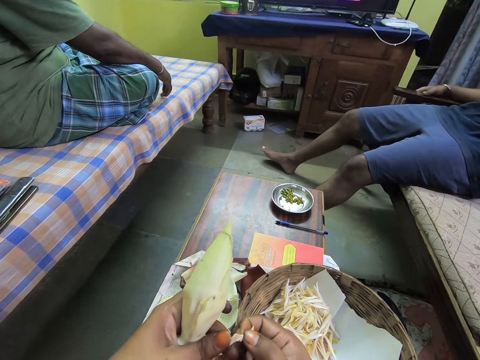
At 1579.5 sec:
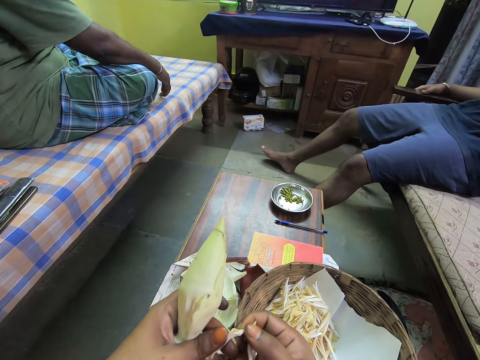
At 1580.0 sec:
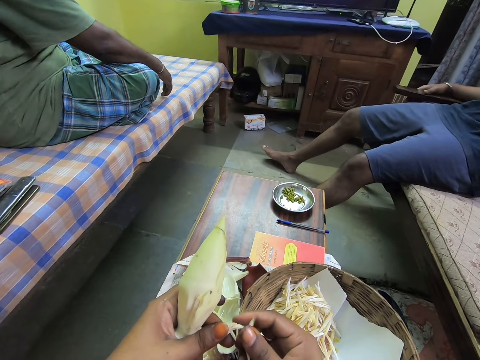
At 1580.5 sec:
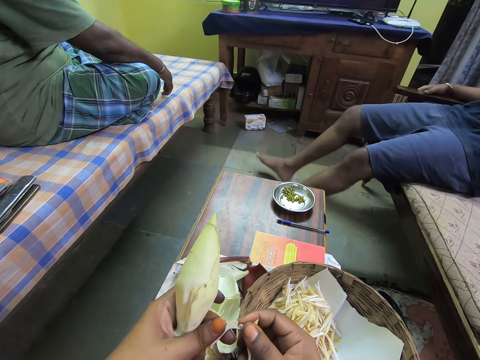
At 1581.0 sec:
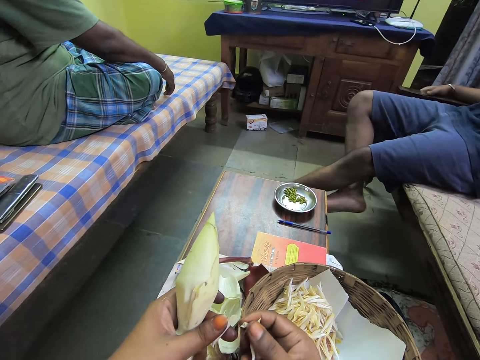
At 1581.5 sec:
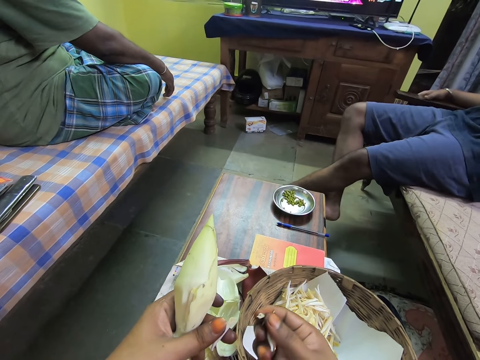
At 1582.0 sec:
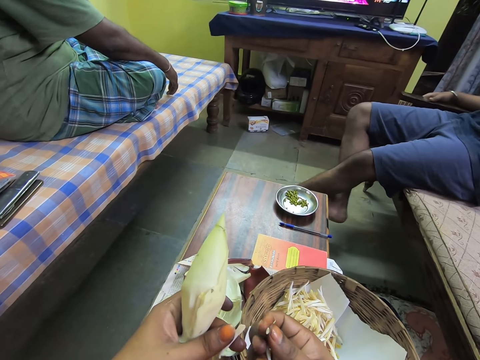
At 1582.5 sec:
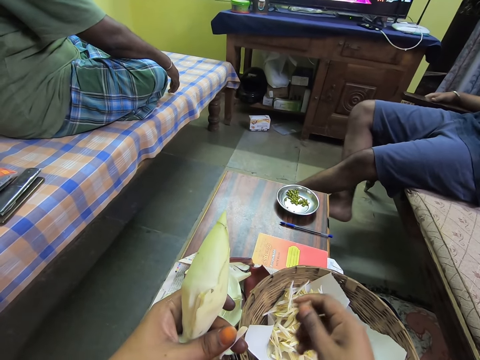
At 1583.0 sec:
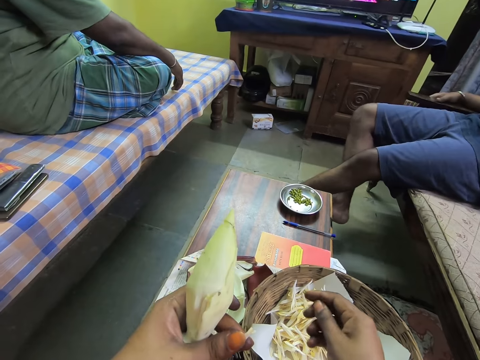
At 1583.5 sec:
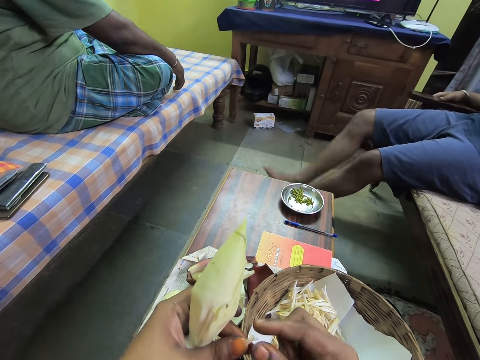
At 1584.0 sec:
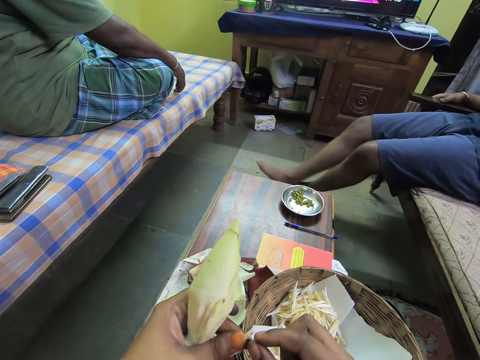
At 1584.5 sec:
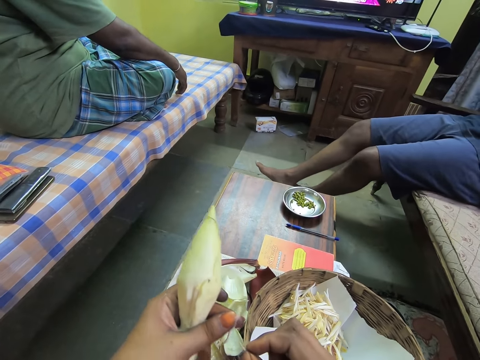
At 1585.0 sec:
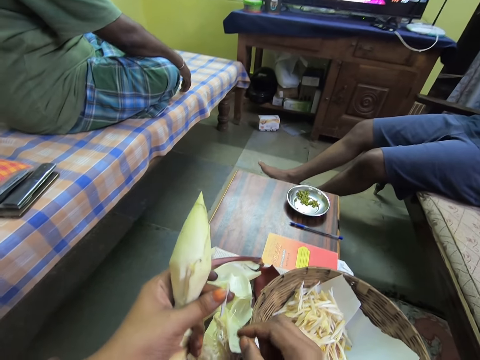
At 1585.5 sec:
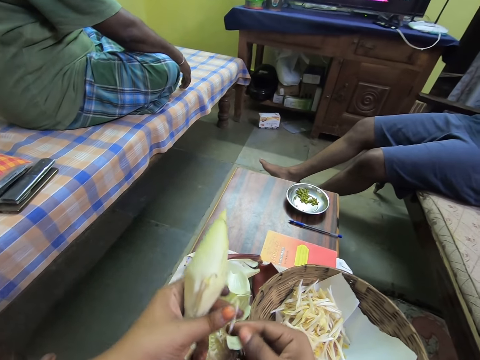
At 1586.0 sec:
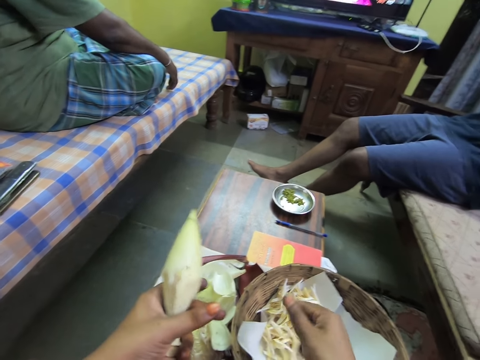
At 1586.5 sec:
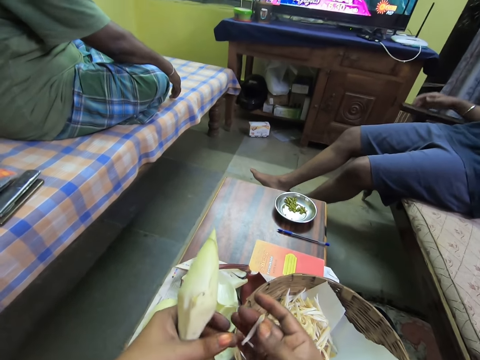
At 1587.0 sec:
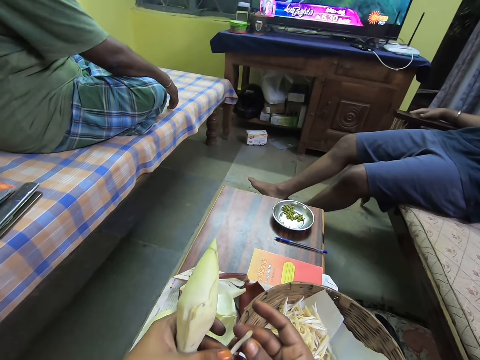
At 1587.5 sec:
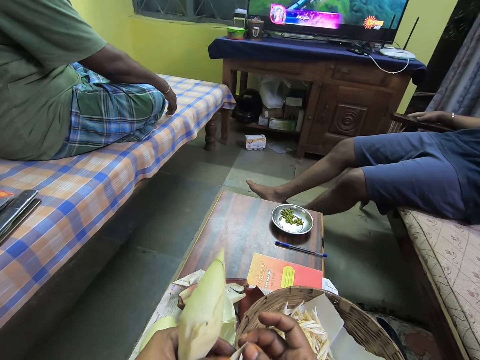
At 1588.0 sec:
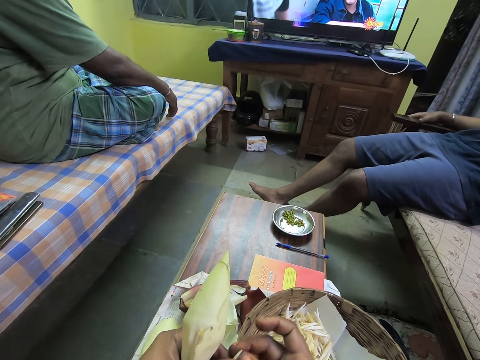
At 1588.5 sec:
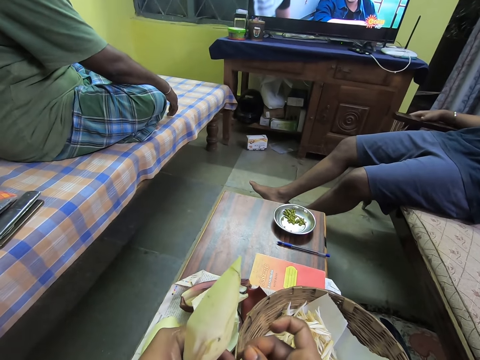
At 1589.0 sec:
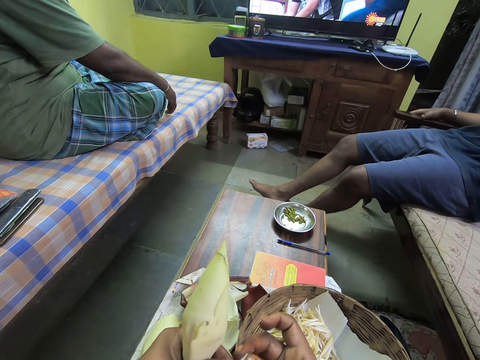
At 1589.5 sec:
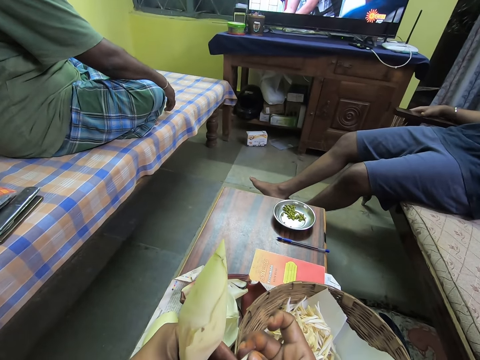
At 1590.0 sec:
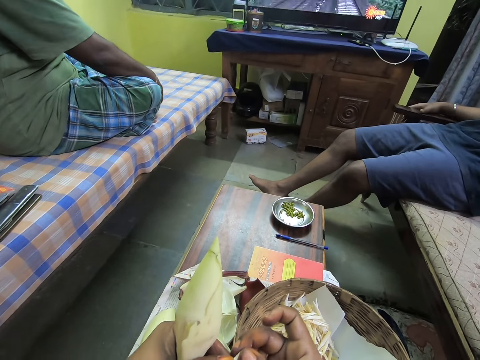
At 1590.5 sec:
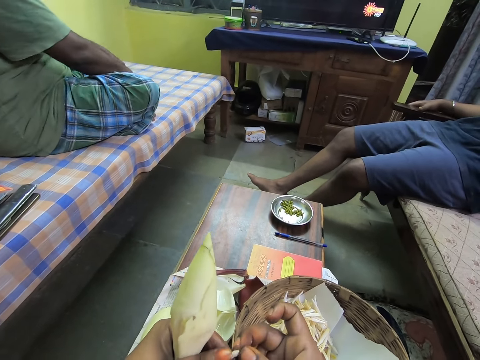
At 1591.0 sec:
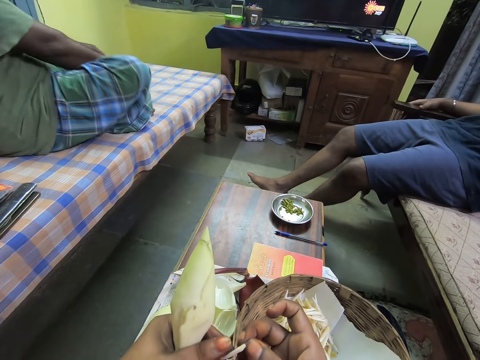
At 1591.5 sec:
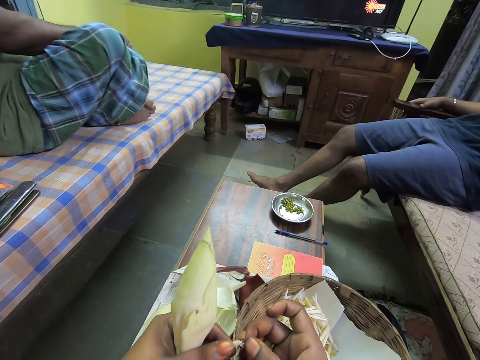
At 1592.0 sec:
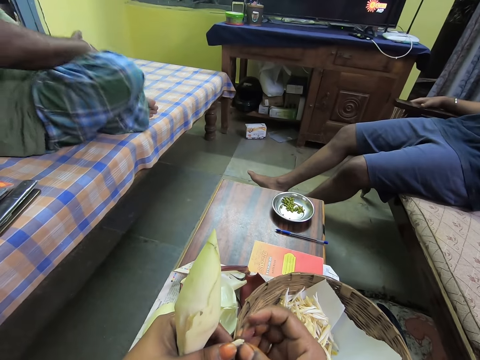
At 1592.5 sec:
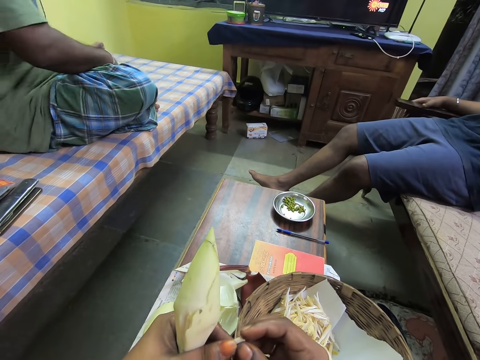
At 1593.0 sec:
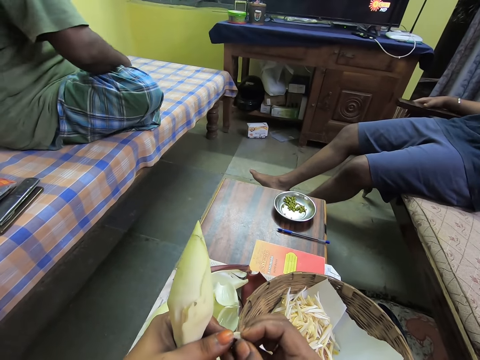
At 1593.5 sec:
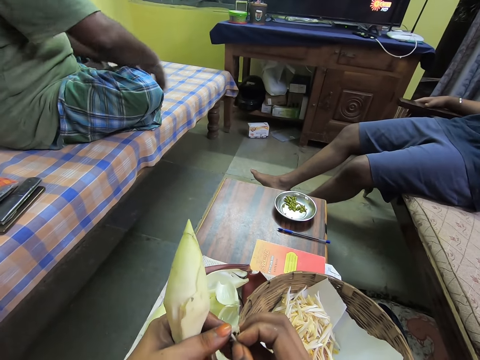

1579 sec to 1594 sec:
A man scratches his leg. The camera wearer drops the wrap of the corn into the bowl on the table with her right hand. She peels the wrap of the corn with her hands. She drops the wrap of the corn into the bowl on the table with her right hand. She peels the wrap of the corn with her hands.

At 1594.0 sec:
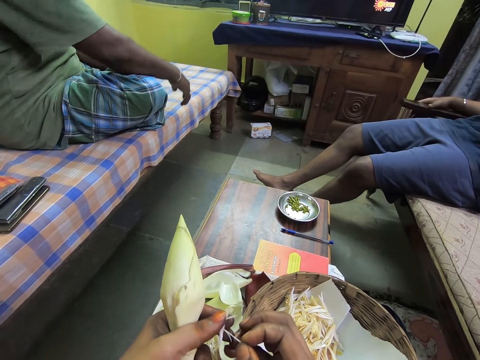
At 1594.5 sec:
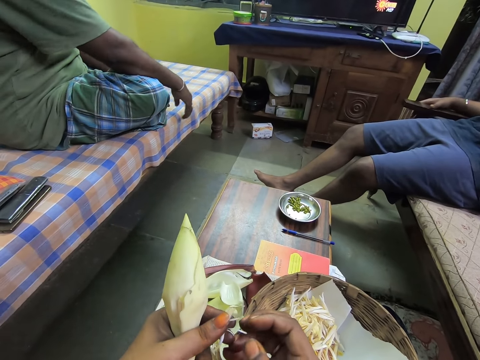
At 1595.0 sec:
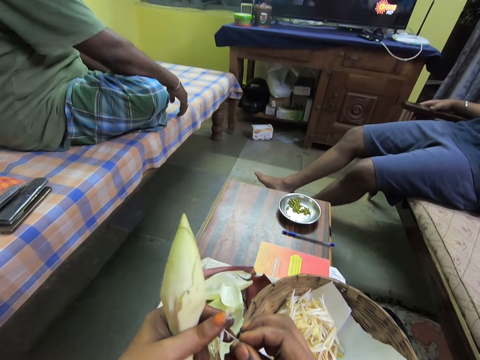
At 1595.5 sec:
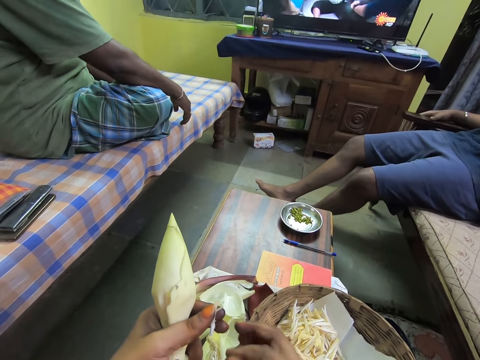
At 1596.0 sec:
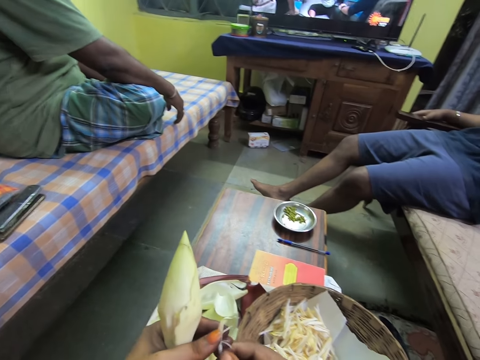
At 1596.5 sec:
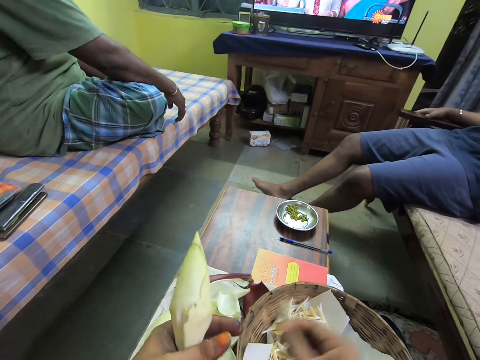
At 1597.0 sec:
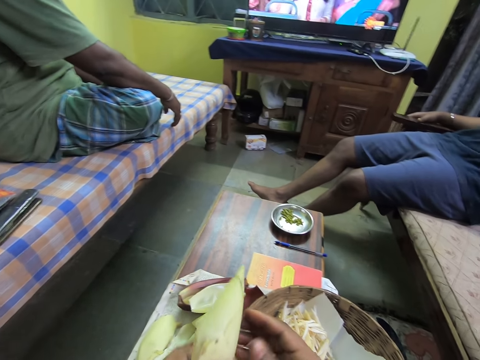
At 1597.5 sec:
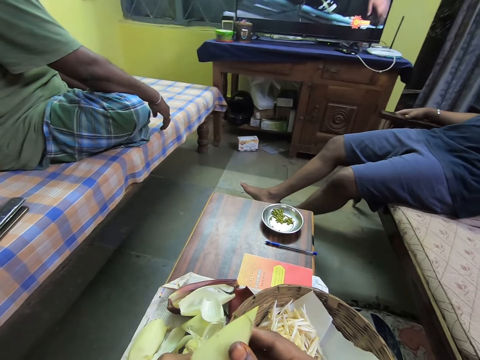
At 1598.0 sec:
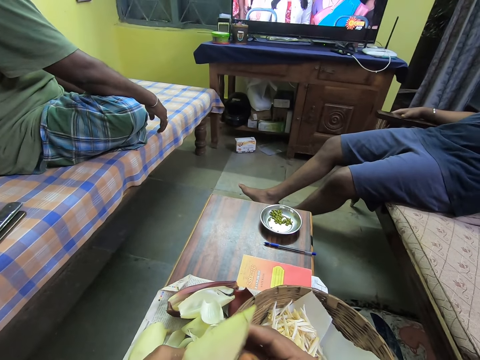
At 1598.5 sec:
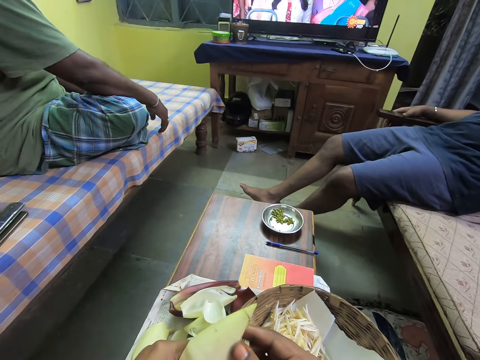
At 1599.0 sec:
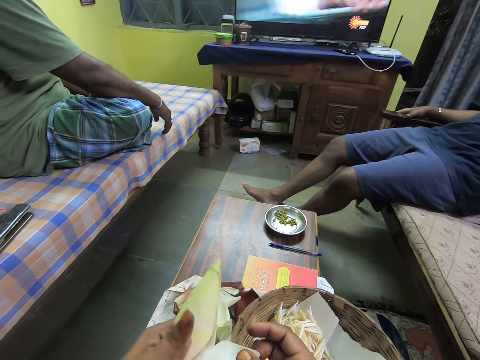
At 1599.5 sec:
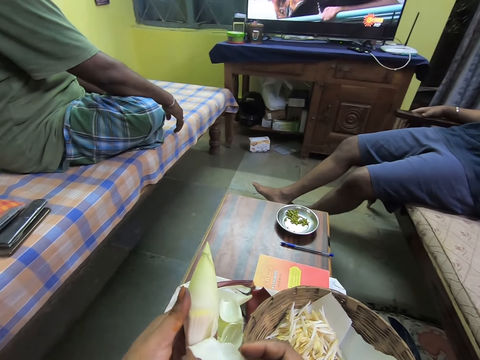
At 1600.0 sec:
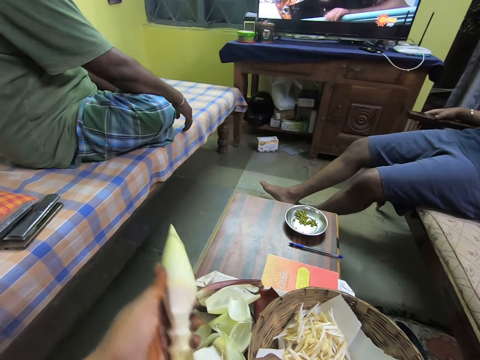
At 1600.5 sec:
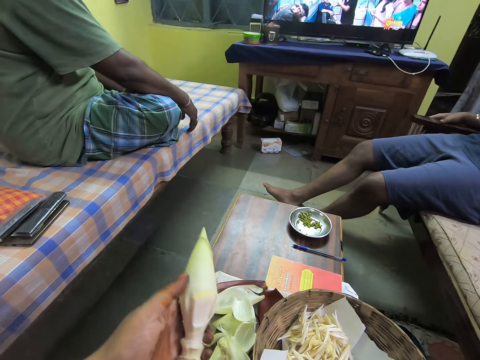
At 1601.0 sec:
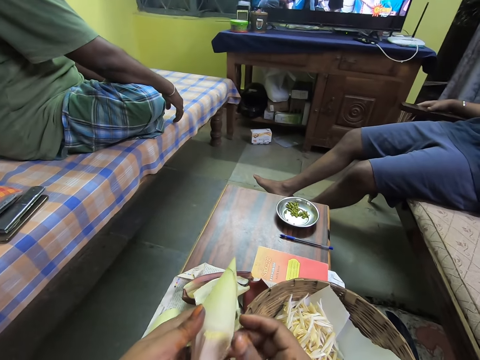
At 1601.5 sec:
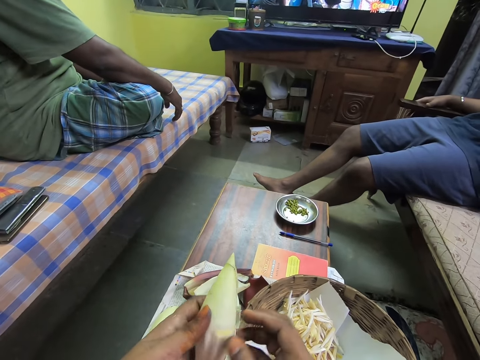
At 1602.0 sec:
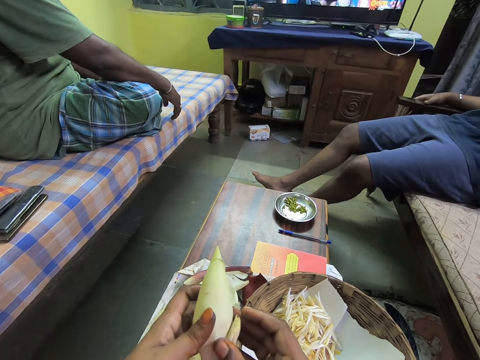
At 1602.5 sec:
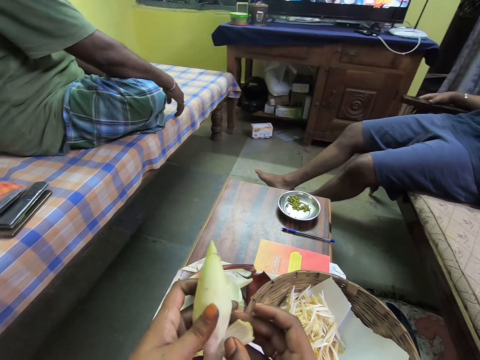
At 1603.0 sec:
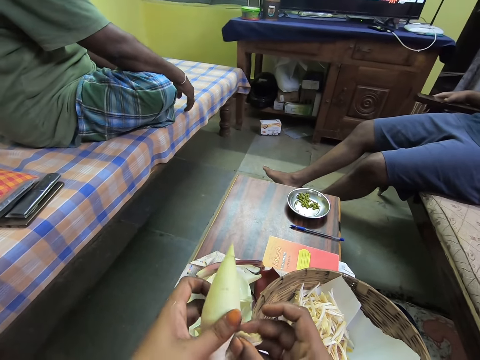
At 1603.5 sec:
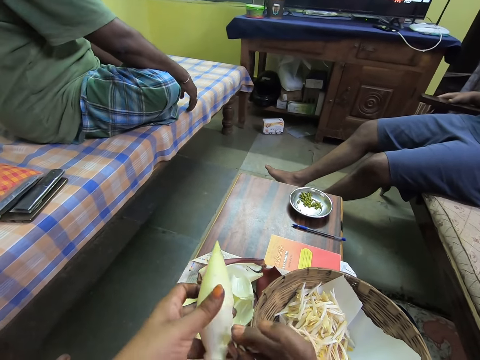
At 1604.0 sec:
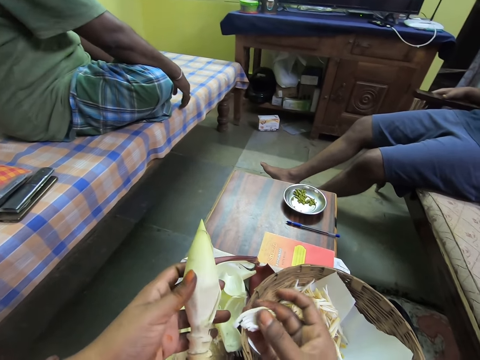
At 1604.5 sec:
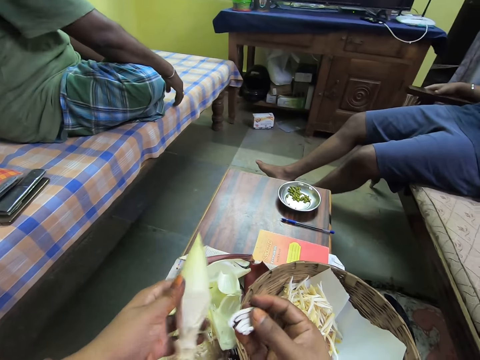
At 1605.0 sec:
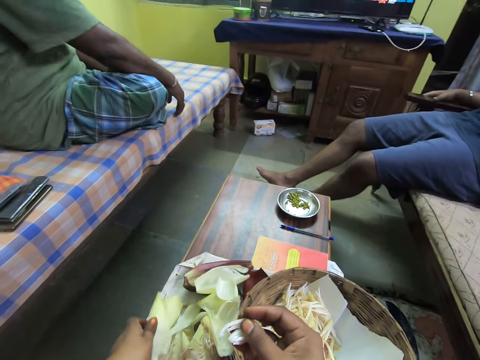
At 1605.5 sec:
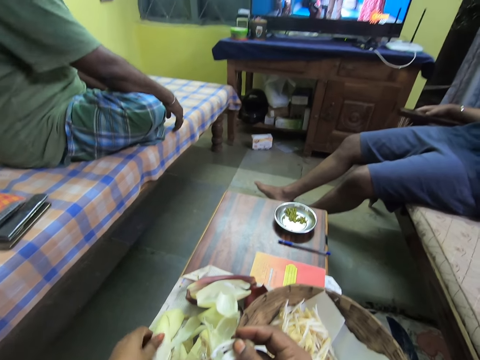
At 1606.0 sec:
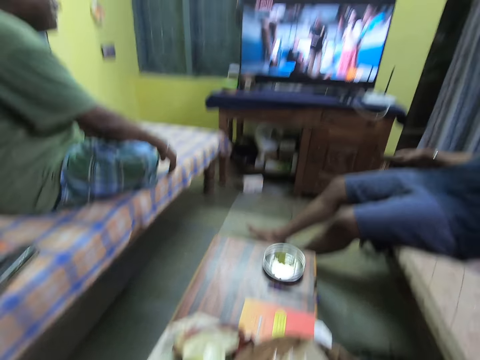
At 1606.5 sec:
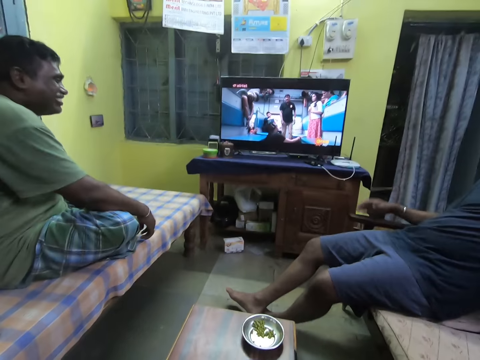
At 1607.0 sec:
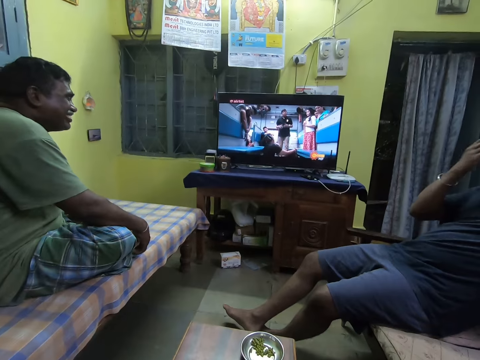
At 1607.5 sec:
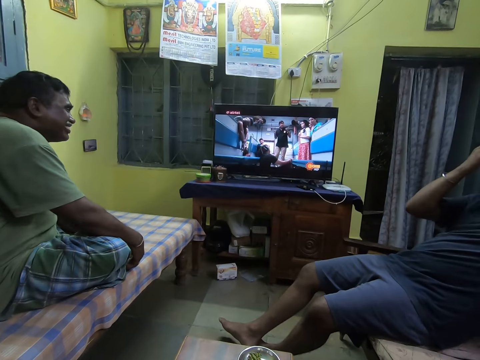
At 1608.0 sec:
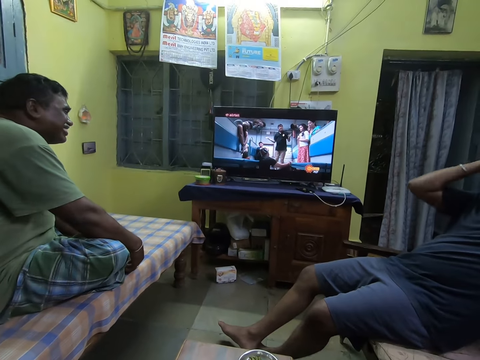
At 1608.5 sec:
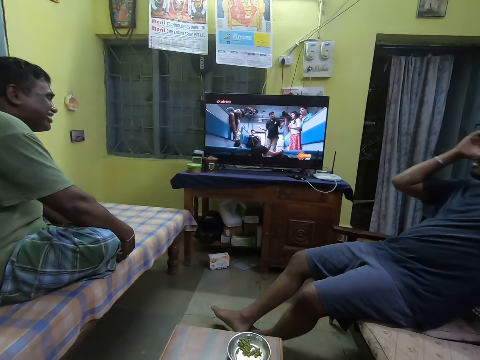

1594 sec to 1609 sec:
The camera wearer drops the wrap of the corn into the bowl on the table with her right hand. She shucks the corn with her hands. She places the corn on the table with her left hand. A man scratches his head. A man converses with another man.
